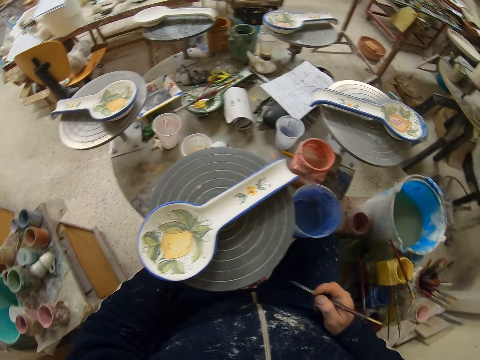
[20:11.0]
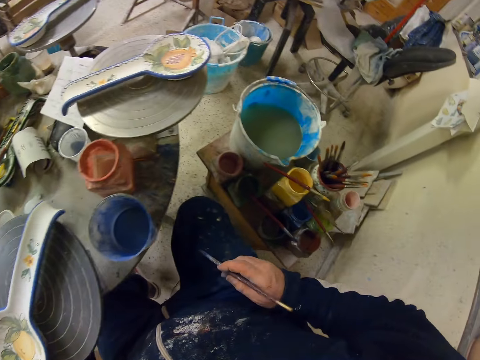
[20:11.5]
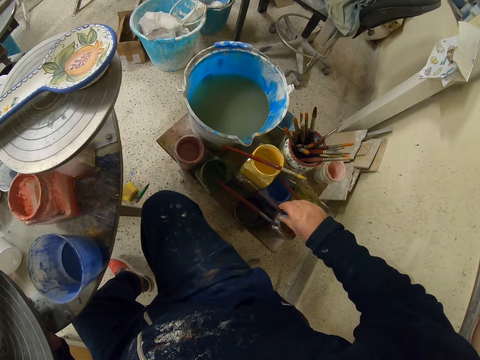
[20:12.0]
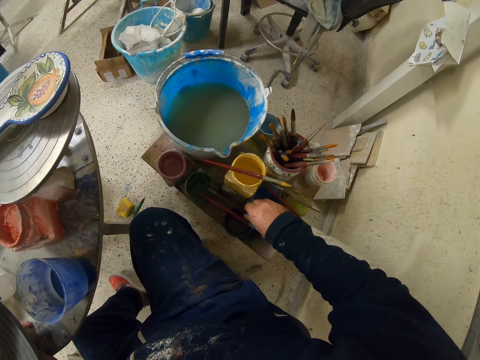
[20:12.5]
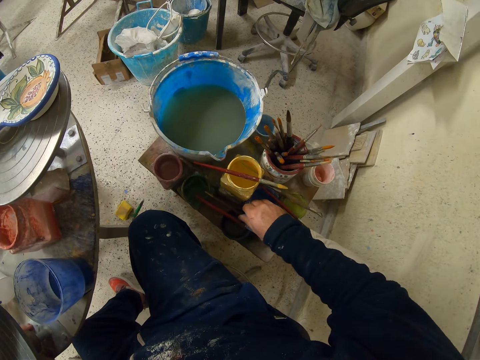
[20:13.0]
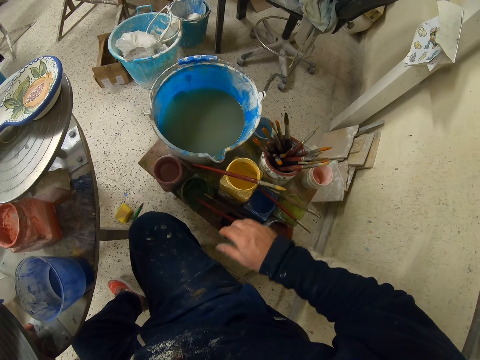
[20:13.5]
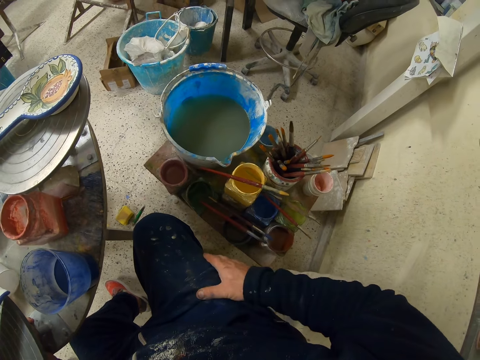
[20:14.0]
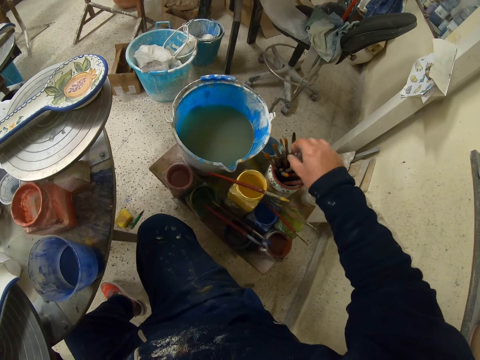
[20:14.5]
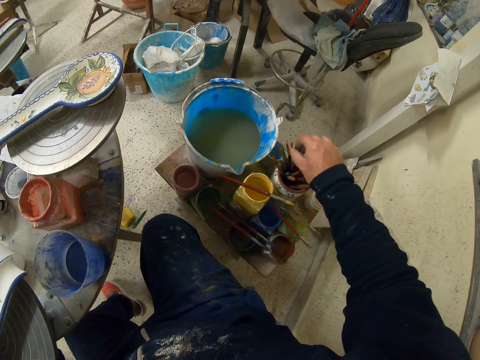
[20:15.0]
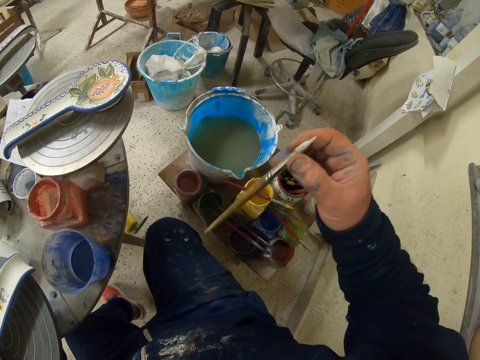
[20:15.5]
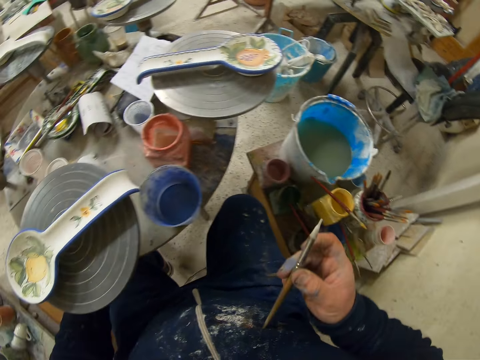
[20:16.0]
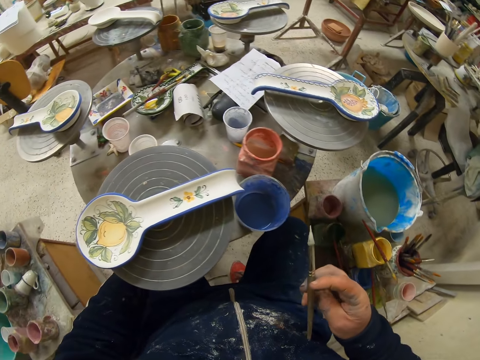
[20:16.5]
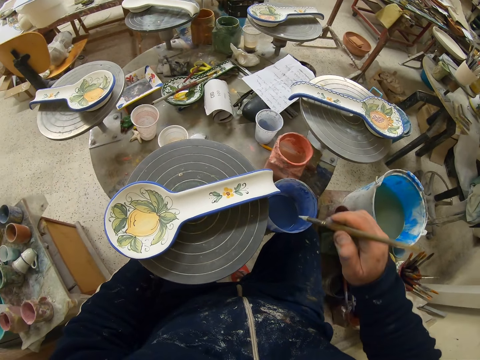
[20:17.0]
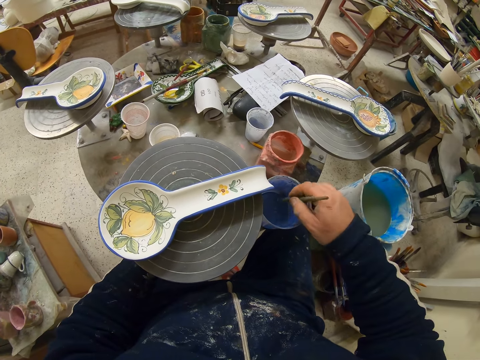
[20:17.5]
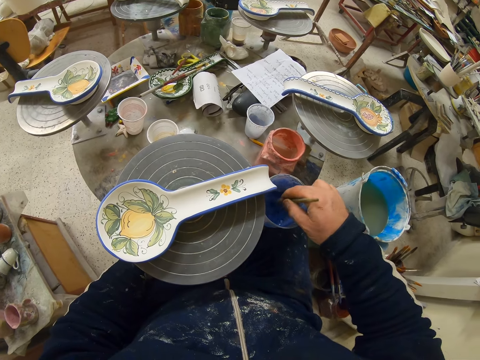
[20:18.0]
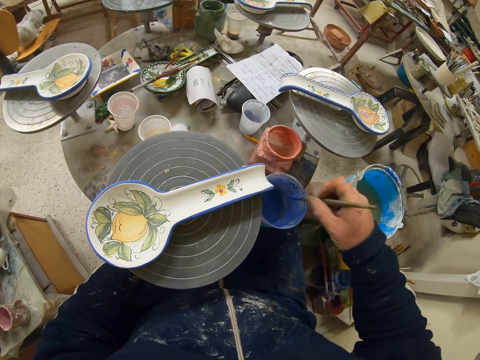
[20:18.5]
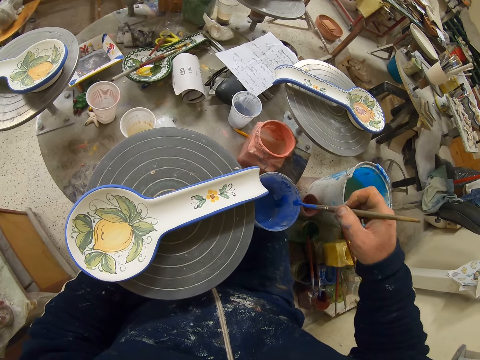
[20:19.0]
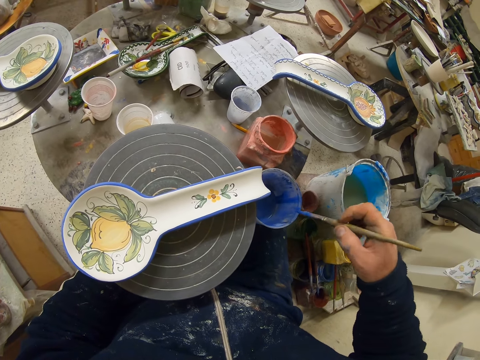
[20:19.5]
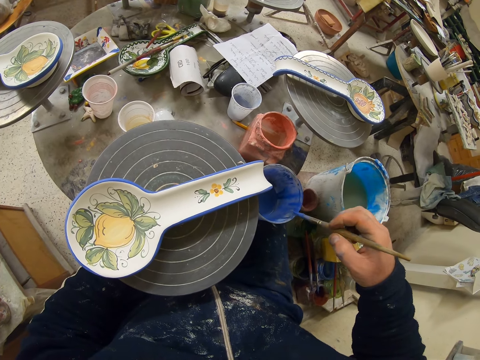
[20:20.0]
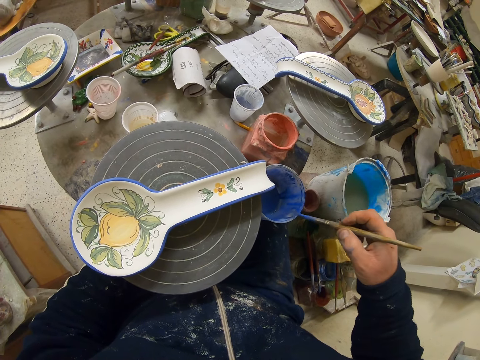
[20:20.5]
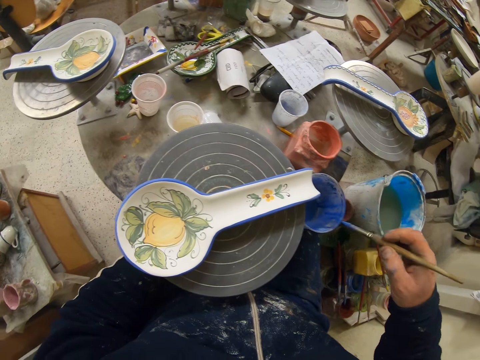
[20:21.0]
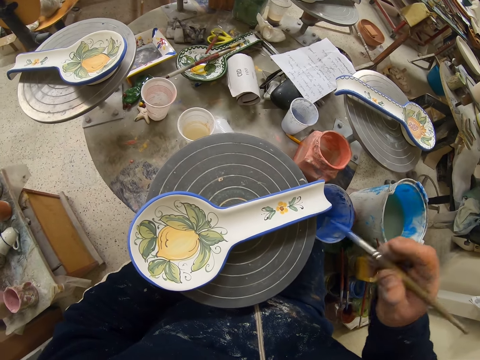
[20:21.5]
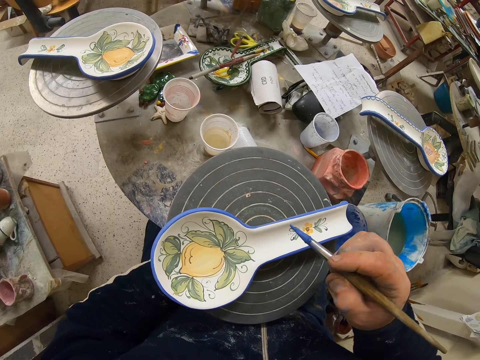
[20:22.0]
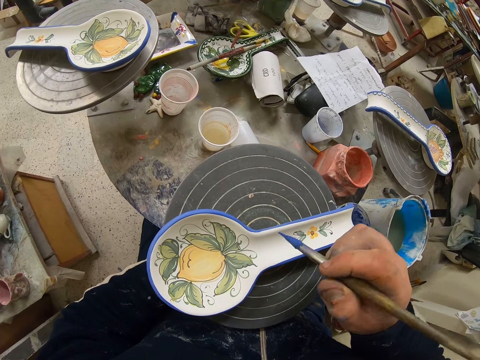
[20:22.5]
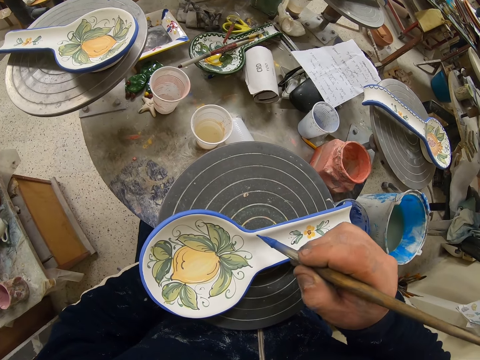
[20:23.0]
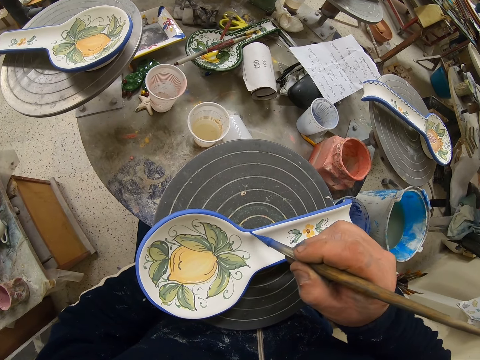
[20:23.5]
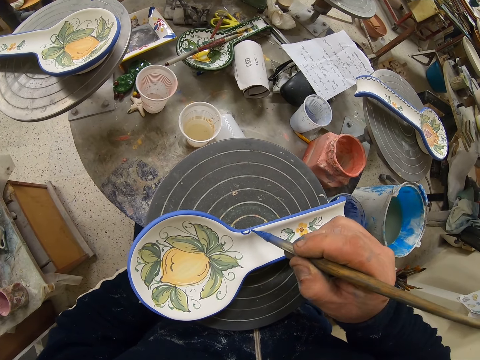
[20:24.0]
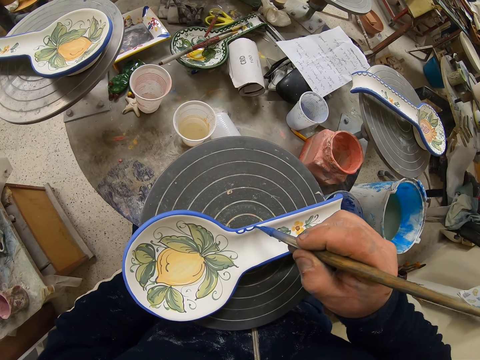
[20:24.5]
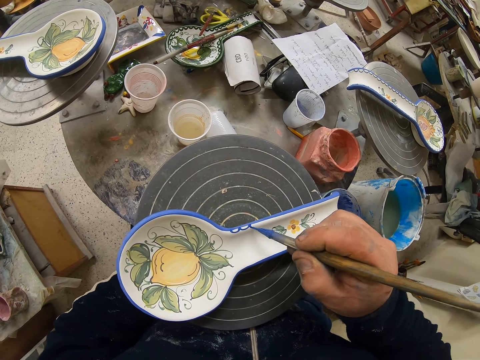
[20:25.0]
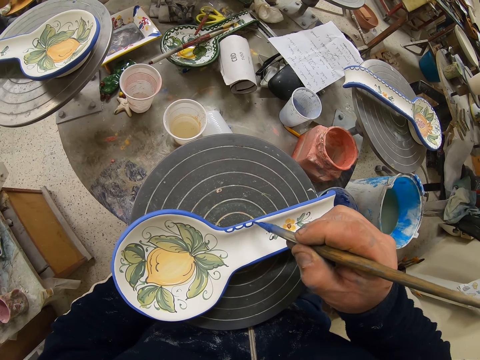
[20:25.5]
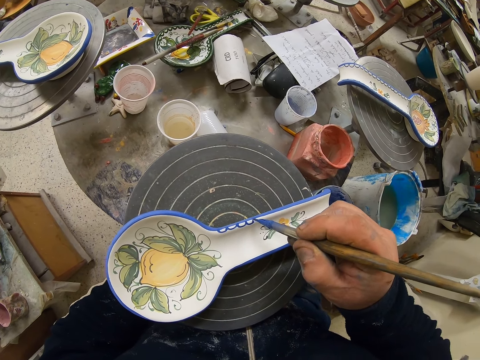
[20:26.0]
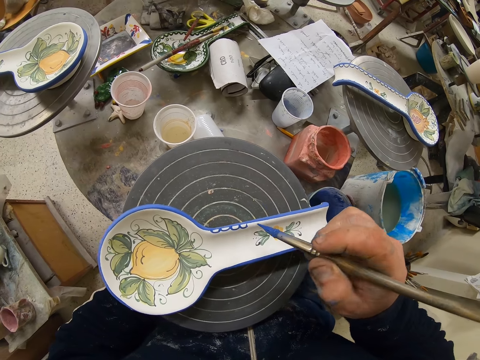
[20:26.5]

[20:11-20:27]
The camera wearer puts the paint brush down. They pick up another paint brush. They dip the paint brush in the paint can, rub the paint brush on the paint can, and decorate the plate with the paint brush.

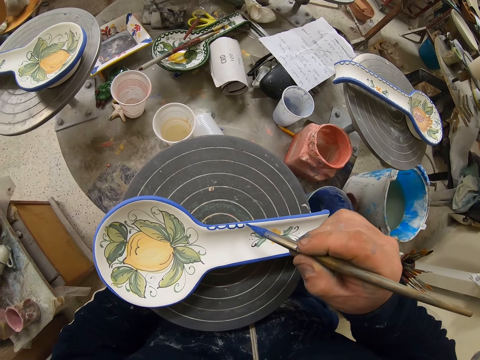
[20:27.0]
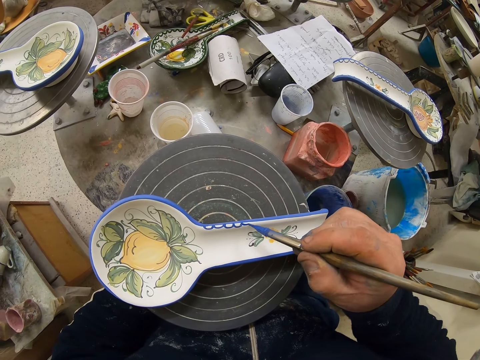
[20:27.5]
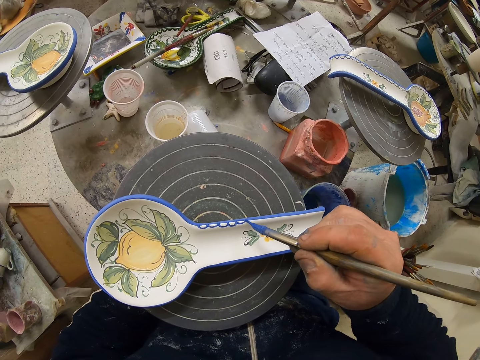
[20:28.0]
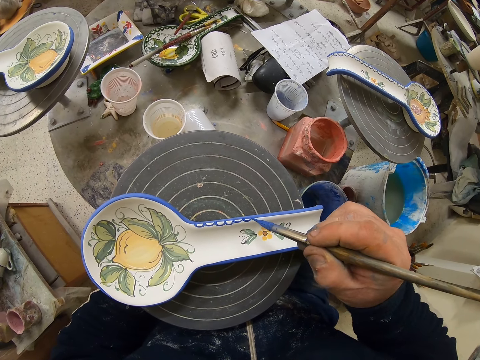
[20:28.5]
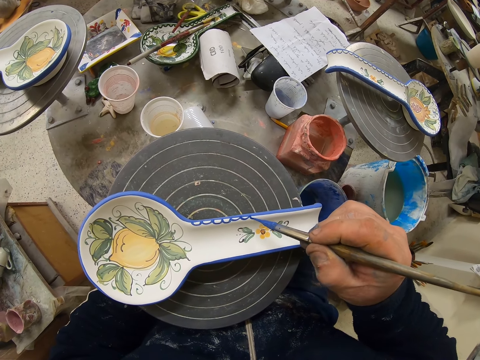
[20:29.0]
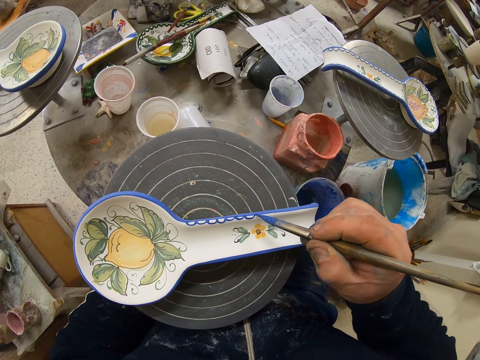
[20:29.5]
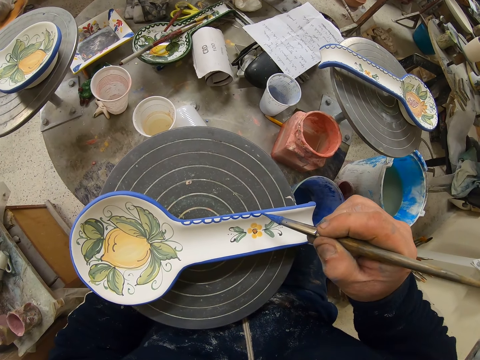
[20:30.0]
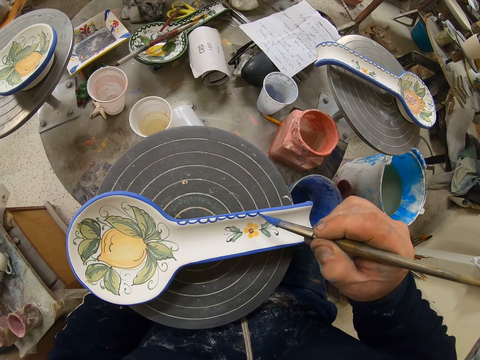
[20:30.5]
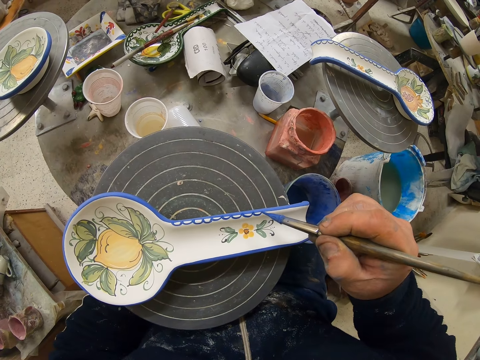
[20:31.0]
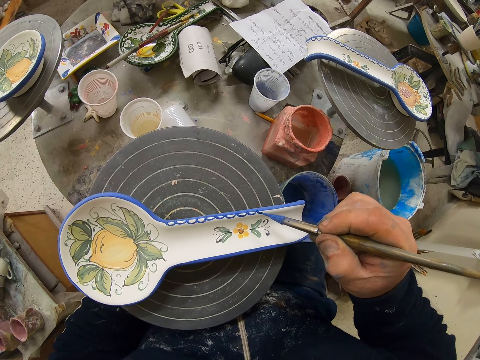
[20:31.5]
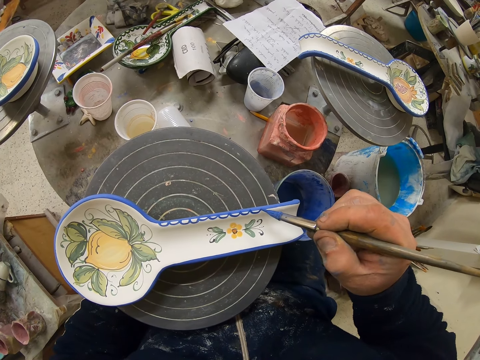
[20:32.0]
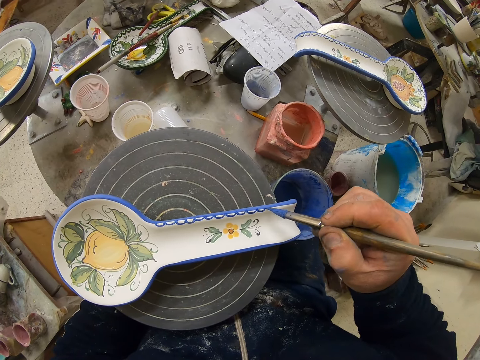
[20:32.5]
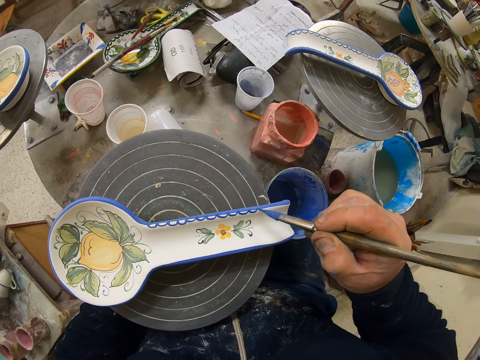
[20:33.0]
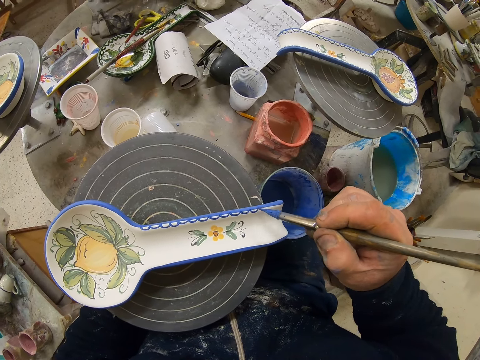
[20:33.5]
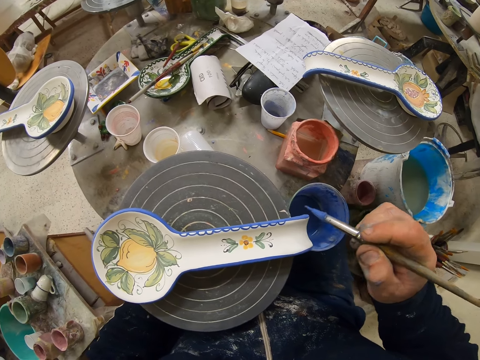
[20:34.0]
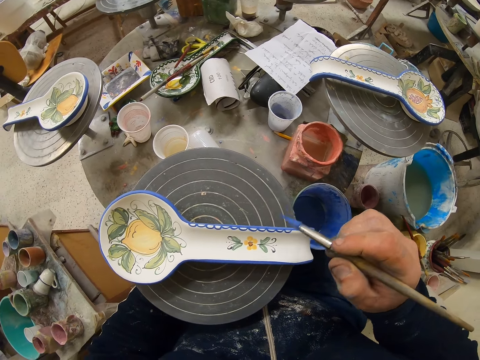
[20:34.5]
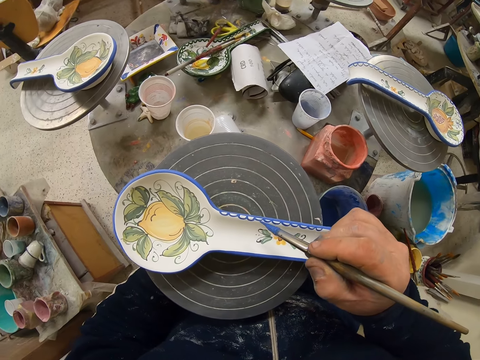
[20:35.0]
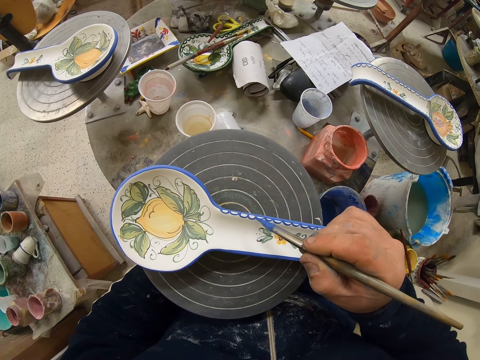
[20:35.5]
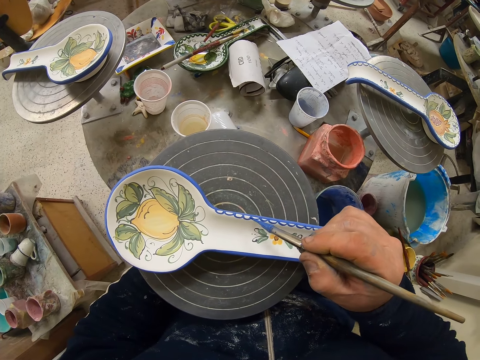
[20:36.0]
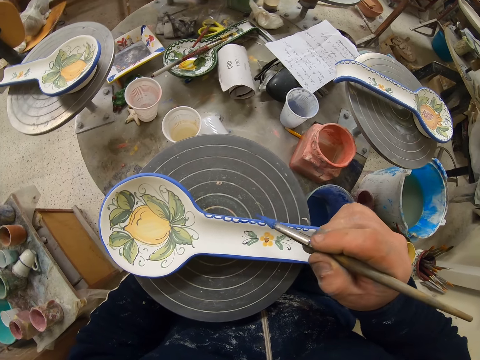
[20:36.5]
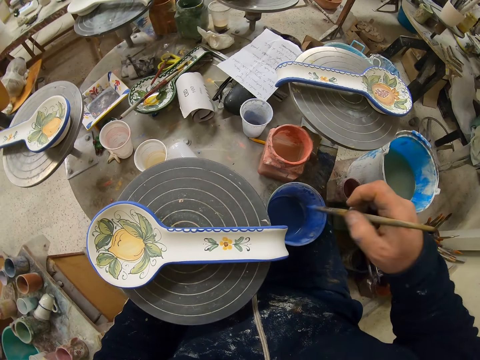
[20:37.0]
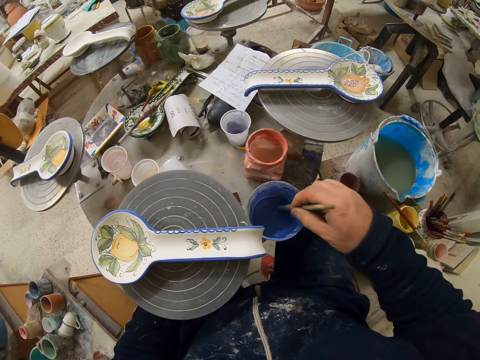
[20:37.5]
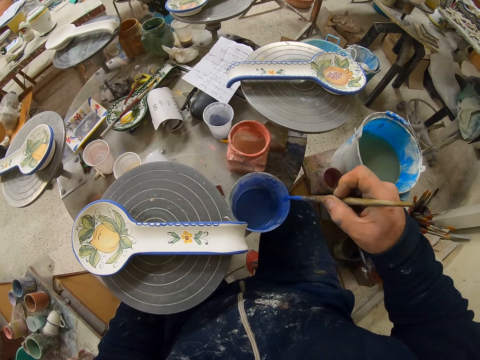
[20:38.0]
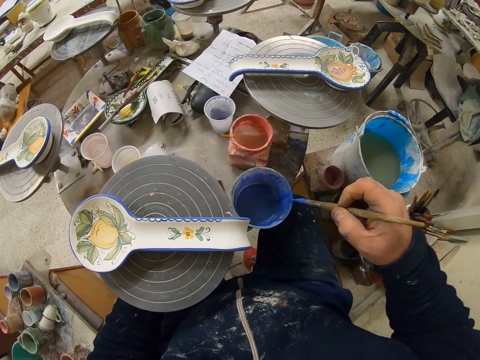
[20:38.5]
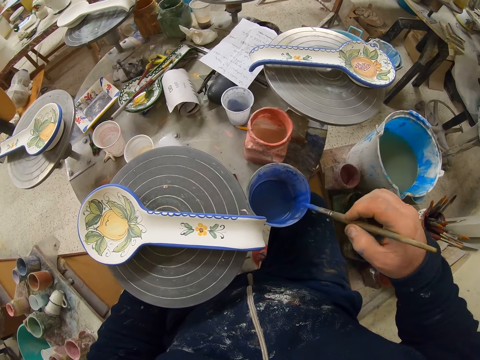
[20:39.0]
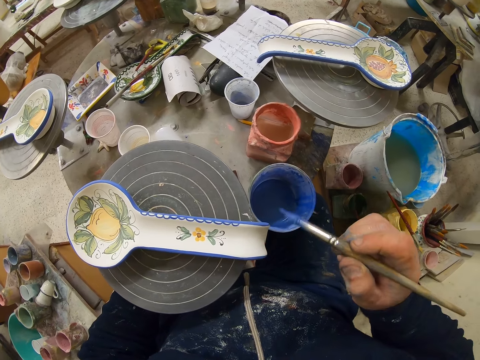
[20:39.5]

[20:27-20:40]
The camera wearer dips the paint brush in the paint can. They rub the paint brush on the paint can.
